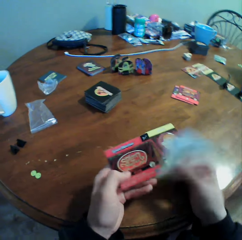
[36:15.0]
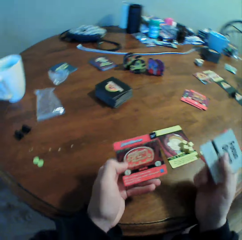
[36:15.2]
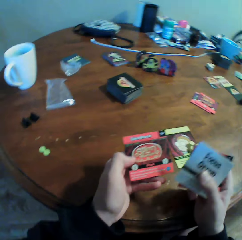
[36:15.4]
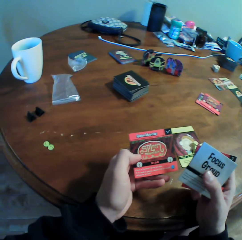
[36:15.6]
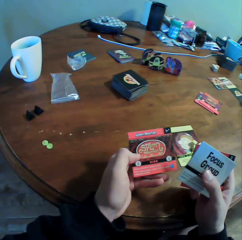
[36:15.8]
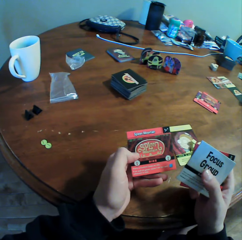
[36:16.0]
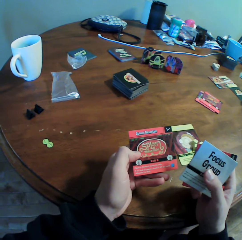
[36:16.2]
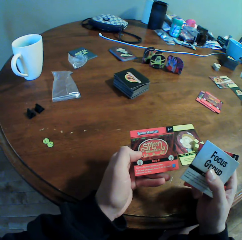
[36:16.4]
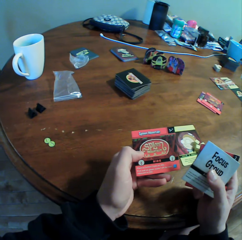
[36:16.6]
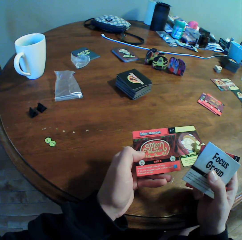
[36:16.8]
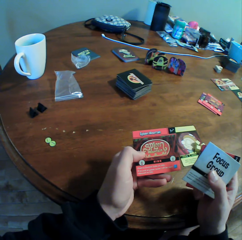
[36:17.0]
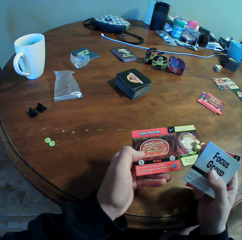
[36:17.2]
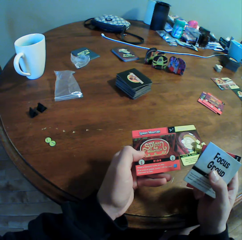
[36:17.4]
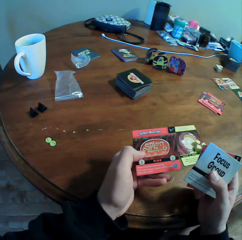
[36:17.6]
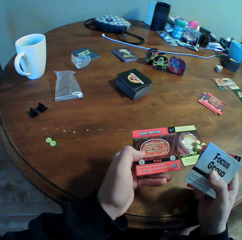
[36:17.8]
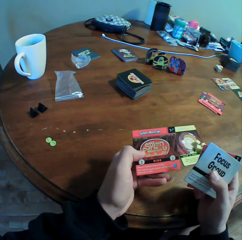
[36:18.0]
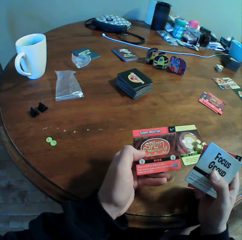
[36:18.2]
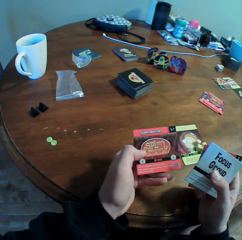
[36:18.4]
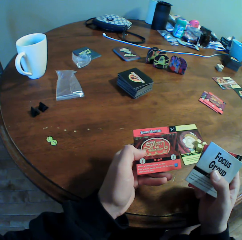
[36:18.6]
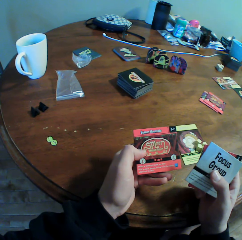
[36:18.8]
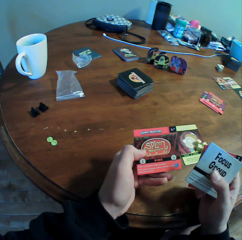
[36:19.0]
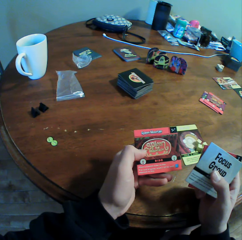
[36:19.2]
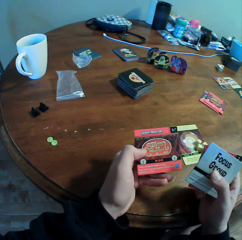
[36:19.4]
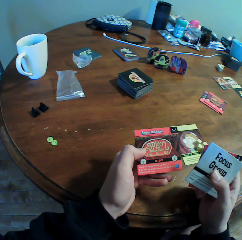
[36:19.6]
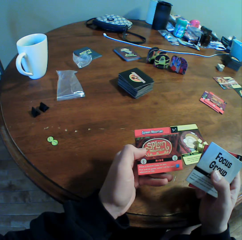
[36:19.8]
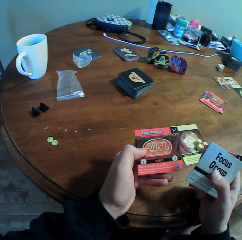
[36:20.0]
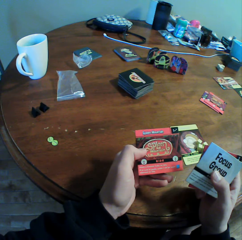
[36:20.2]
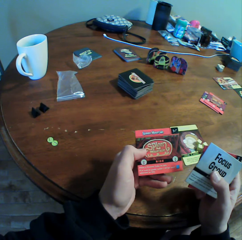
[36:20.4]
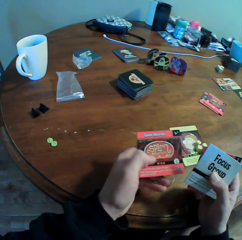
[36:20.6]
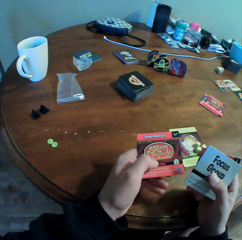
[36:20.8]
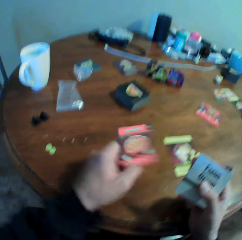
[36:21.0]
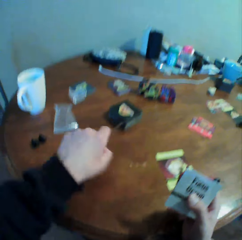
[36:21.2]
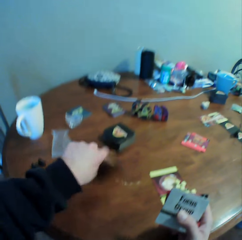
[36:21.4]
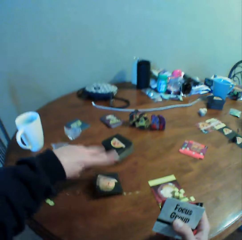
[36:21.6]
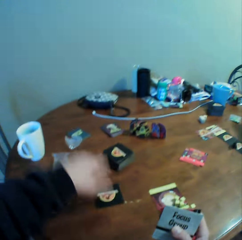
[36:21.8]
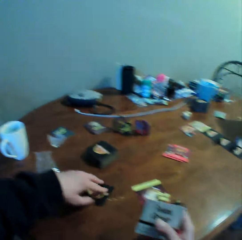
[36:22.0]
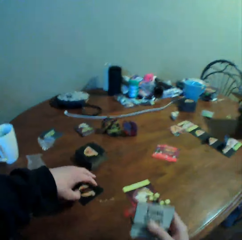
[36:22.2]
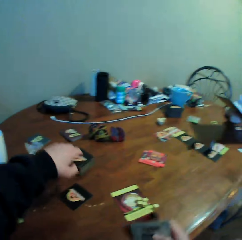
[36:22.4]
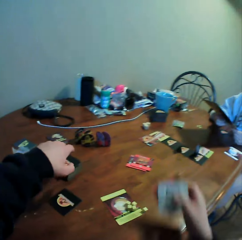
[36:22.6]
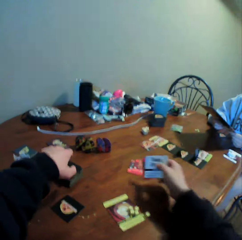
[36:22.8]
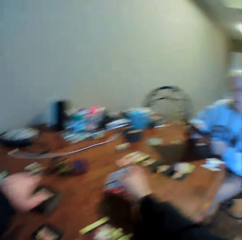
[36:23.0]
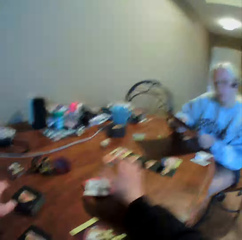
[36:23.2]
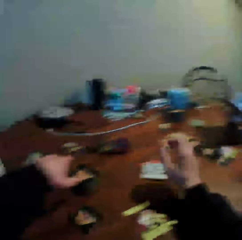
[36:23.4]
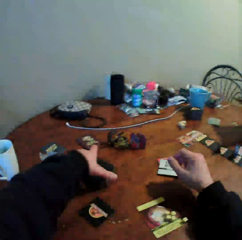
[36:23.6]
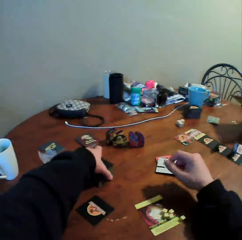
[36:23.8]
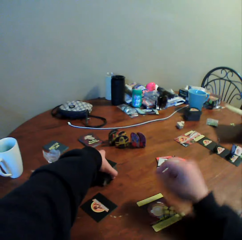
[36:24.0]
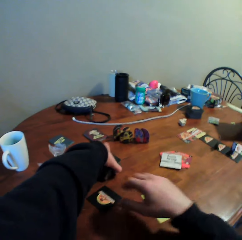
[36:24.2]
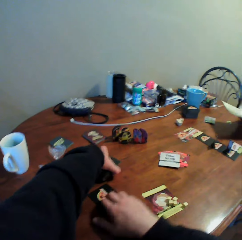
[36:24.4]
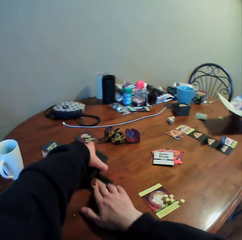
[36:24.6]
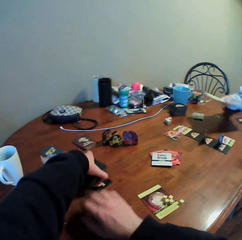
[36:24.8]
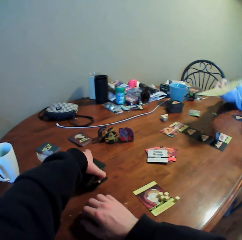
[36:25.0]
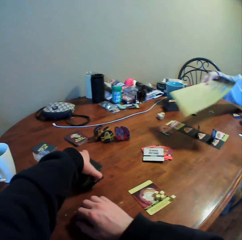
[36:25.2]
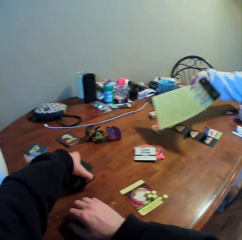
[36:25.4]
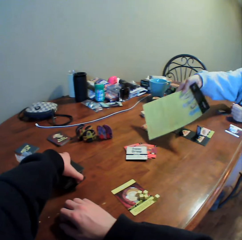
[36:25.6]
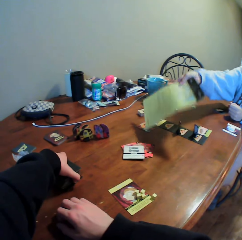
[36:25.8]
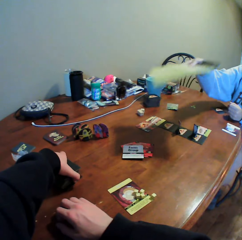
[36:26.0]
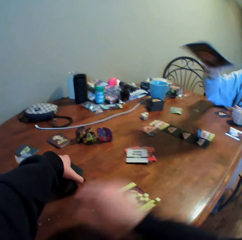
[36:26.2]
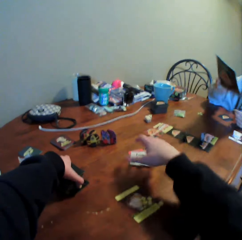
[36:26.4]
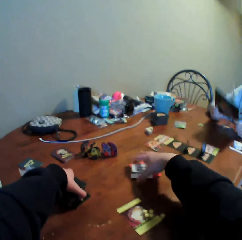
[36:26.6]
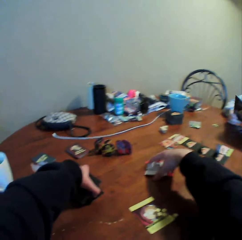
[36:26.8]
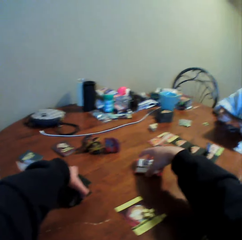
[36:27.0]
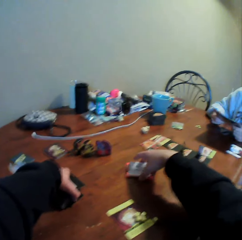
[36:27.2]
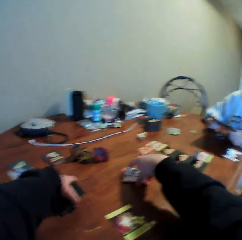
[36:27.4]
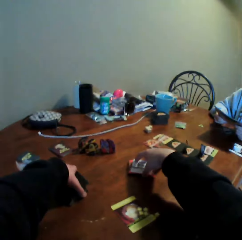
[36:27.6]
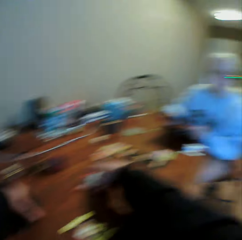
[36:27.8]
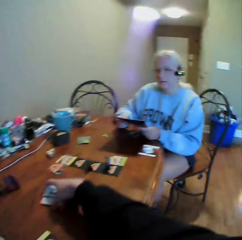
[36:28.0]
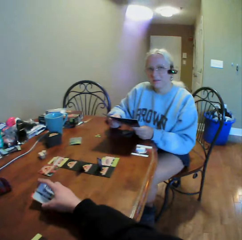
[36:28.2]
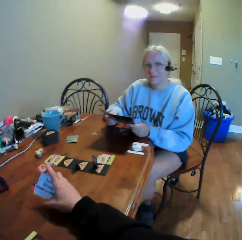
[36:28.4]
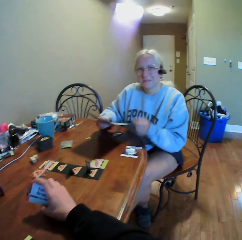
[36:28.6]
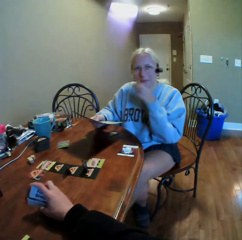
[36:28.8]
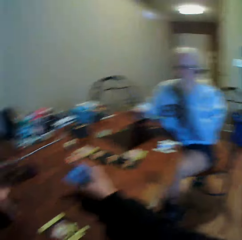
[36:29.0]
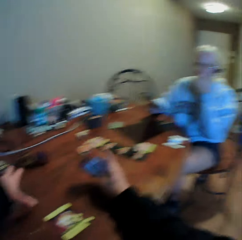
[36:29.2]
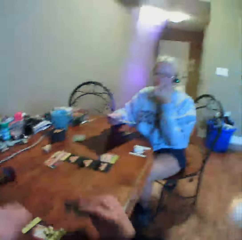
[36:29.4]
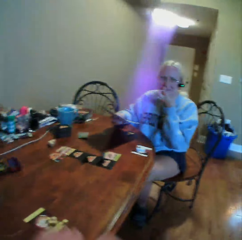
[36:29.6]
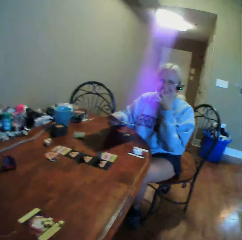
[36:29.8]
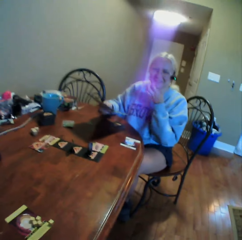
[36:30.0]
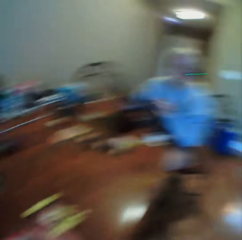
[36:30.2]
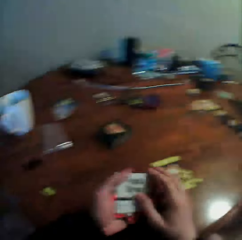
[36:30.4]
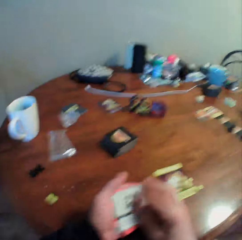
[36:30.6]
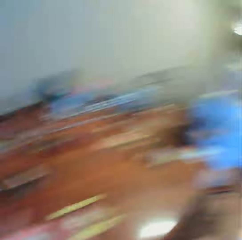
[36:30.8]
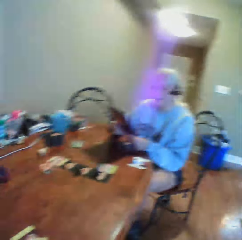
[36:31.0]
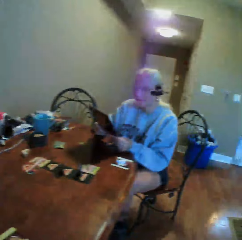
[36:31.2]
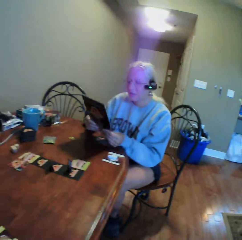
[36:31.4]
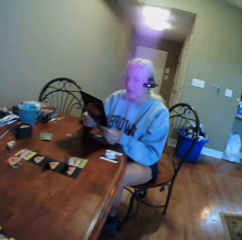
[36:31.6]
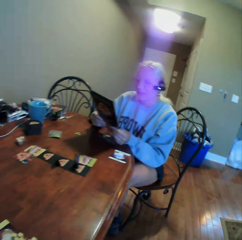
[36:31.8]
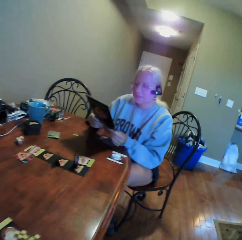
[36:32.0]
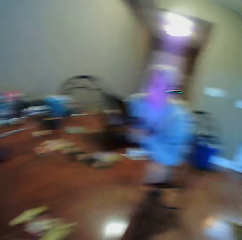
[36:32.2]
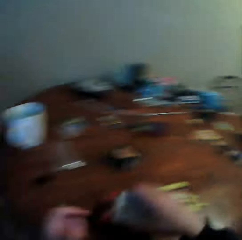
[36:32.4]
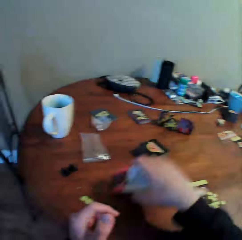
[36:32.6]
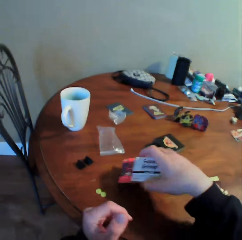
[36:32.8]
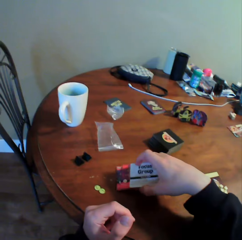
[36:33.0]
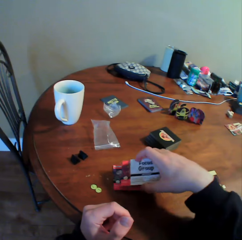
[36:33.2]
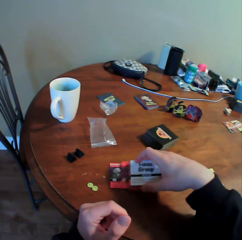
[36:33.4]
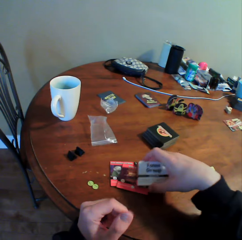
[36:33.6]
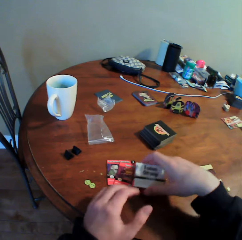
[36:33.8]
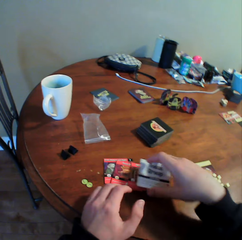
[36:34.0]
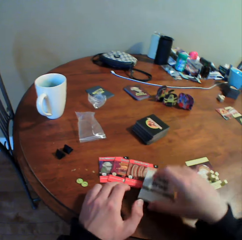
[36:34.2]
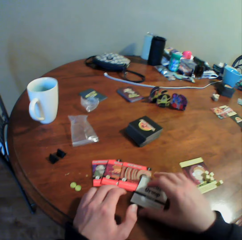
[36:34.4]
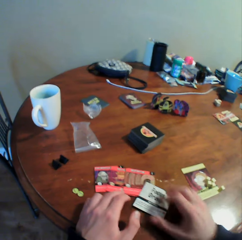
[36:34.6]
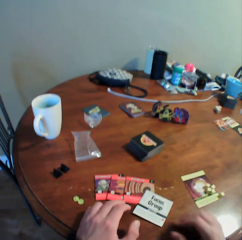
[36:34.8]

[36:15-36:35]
The camera wearer picks up a card. He looks at the cards. He holds a card in his hands. He puts the cards on the table. A woman holds a book. The camera wearer picks up cards on the table, moves a card on the table. The woman moves a hand. The camera wearer puts the cards on the table. He picks up the cards from the table. The woman picks up the book from the table. The camera wearer moves the cards on the table. The woman touches her face. The camera wearer looks around. The woman does something with her finger. The camera wearer does something. The woman reads the book and holds paper in her hands. The camera wearer puts the cards on the table.

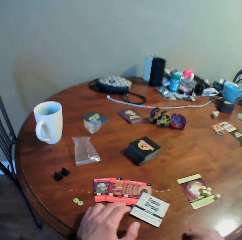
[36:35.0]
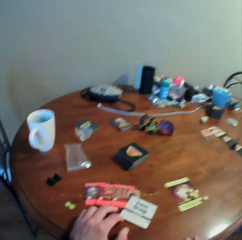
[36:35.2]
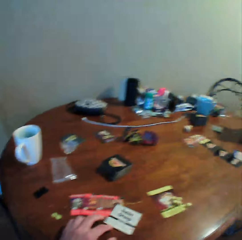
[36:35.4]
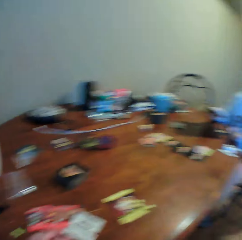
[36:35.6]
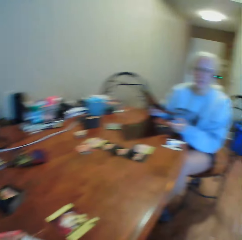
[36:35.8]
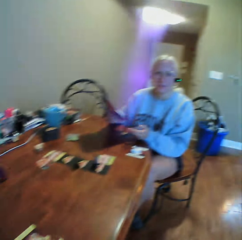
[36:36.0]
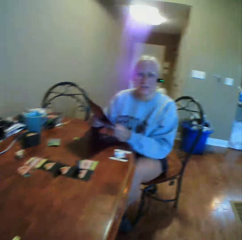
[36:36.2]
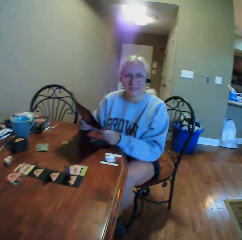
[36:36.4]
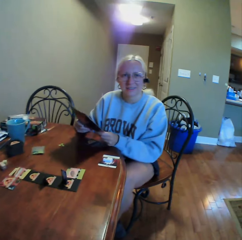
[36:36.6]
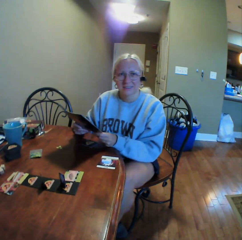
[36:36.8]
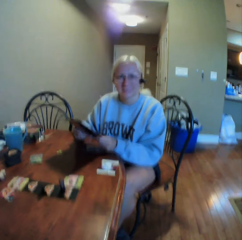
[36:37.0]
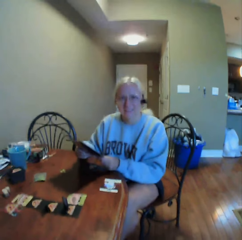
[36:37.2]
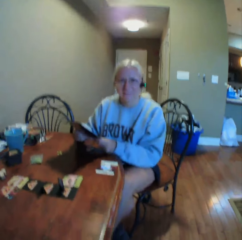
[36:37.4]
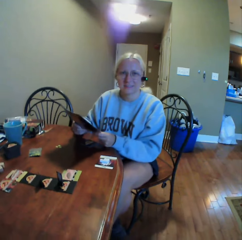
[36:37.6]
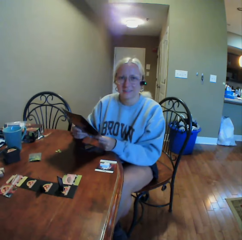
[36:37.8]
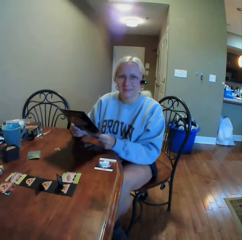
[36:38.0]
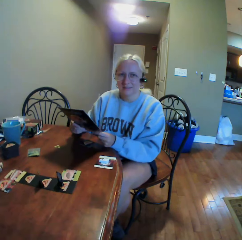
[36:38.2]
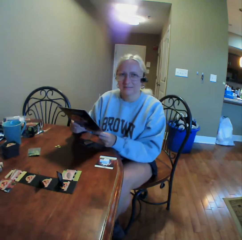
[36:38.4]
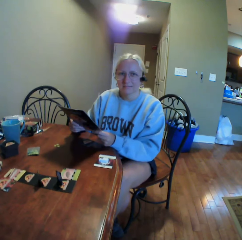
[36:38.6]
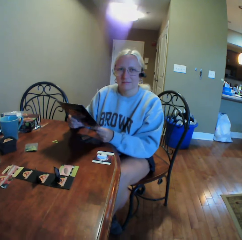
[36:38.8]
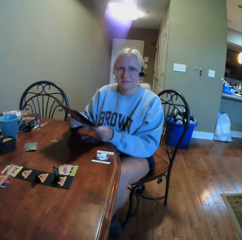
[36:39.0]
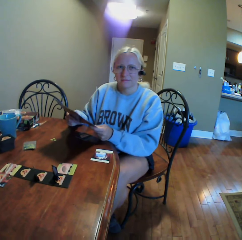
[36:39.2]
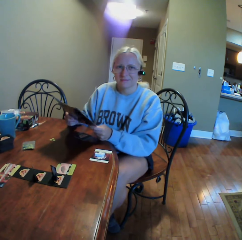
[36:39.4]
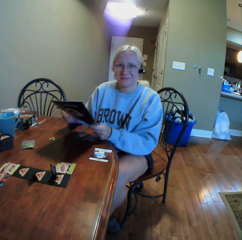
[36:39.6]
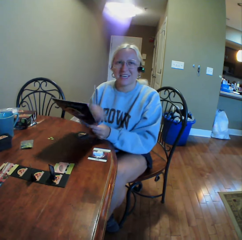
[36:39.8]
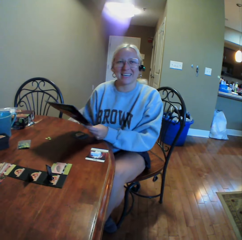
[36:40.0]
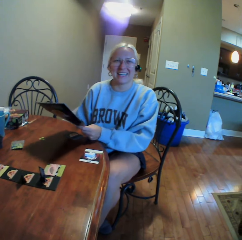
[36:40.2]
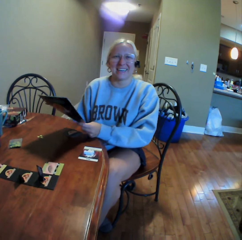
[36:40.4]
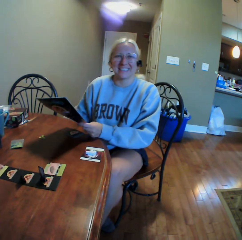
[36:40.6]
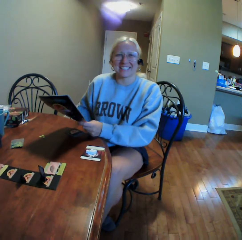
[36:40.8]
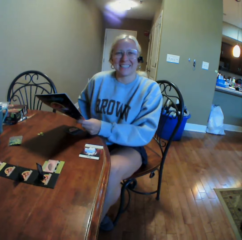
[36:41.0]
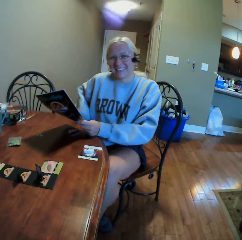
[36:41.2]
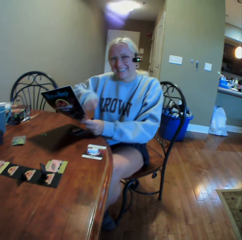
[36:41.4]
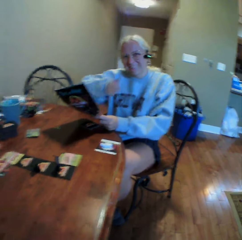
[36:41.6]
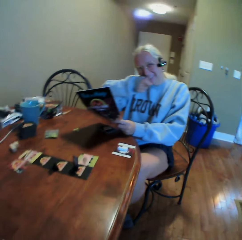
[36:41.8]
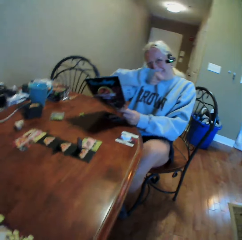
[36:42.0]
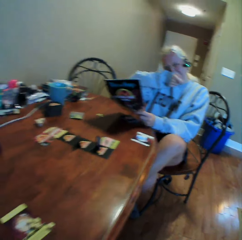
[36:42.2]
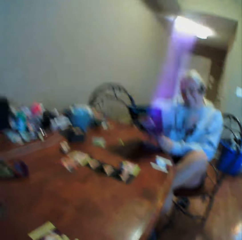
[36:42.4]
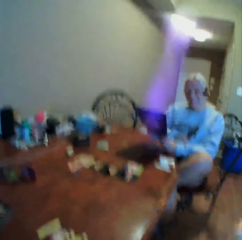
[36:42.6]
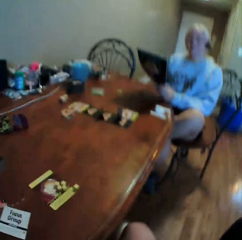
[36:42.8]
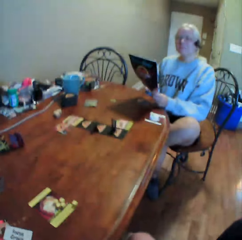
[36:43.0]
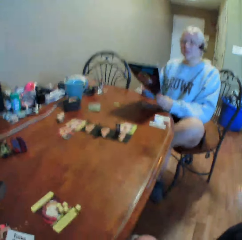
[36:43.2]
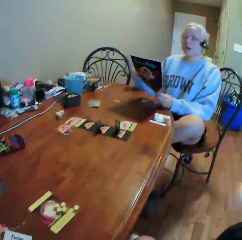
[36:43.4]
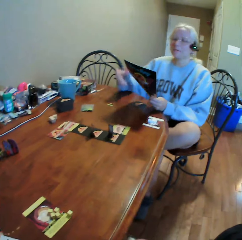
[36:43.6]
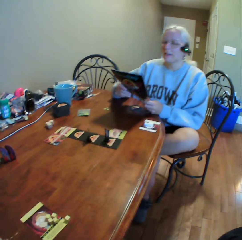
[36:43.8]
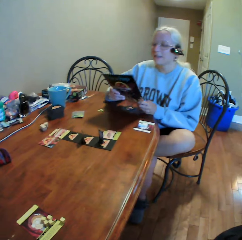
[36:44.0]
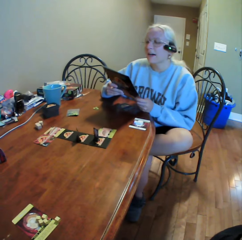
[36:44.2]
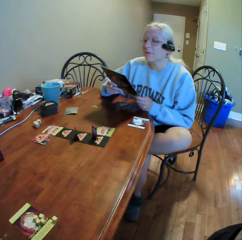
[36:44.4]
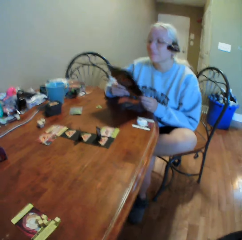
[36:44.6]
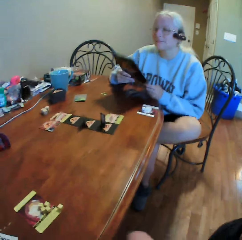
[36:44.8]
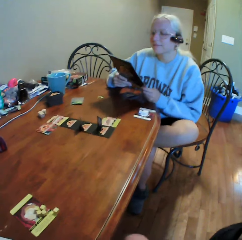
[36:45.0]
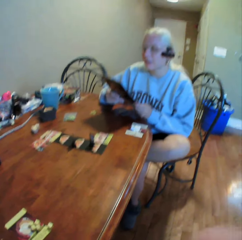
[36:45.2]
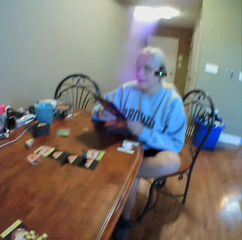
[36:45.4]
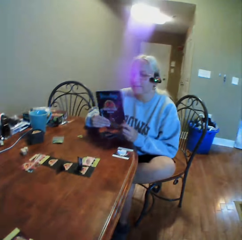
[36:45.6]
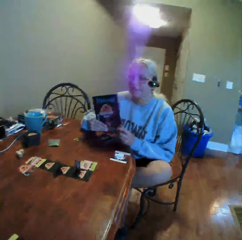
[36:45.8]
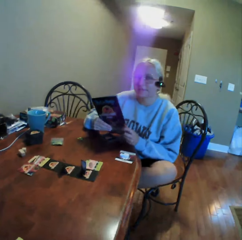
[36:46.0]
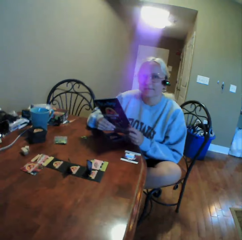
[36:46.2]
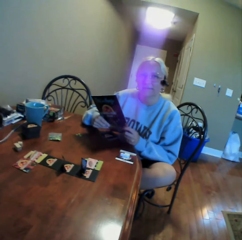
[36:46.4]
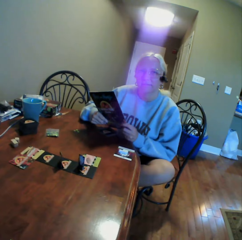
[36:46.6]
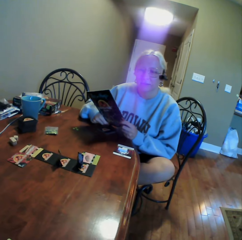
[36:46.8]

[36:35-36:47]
The camera wearer looks around. A woman holds paper or a book in her hands. The woman moves a hand. The woman does something. The woman wipes her nose with a hand and moves her left leg. The woman holds the book. The woman does something.
